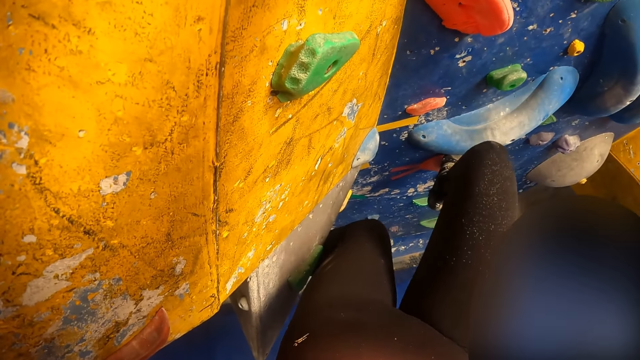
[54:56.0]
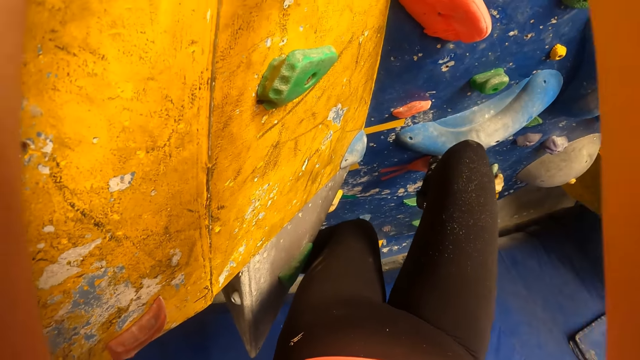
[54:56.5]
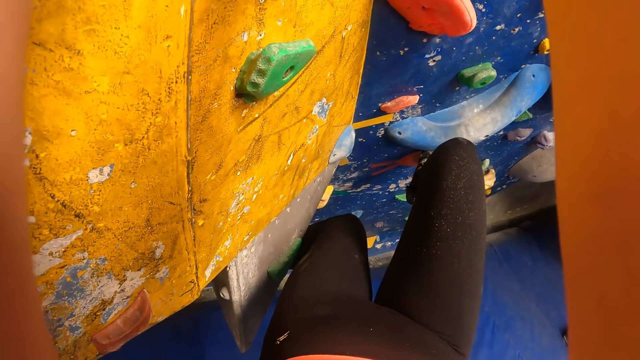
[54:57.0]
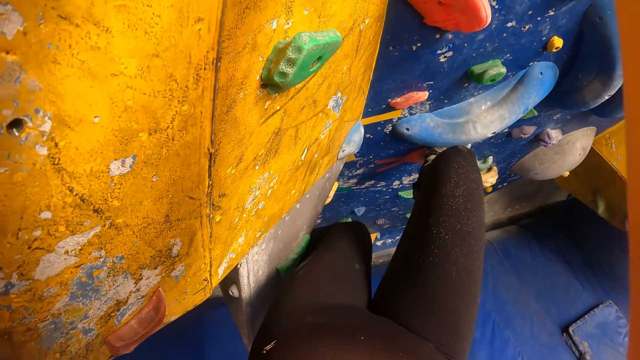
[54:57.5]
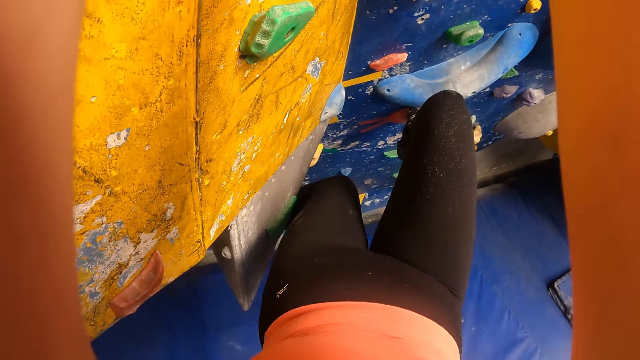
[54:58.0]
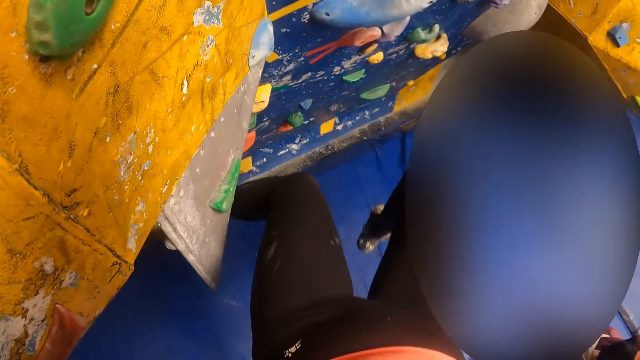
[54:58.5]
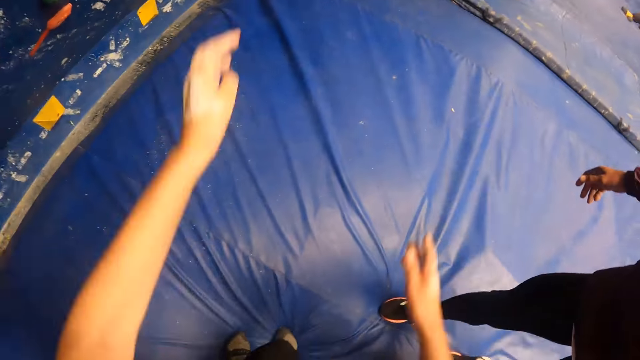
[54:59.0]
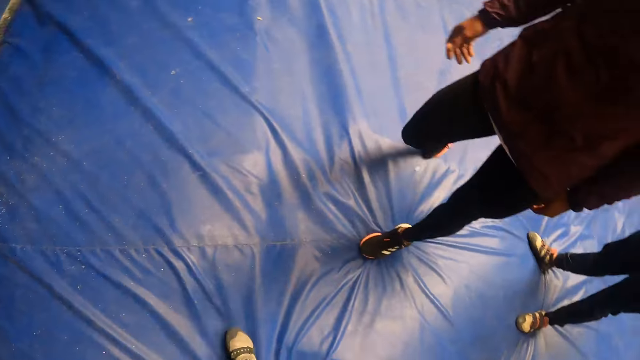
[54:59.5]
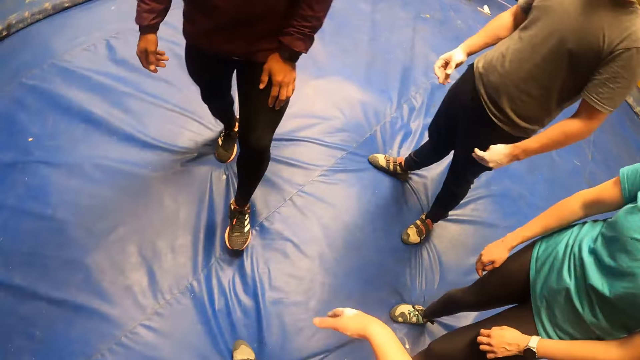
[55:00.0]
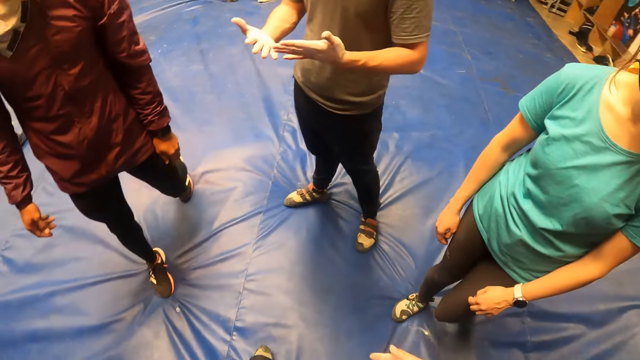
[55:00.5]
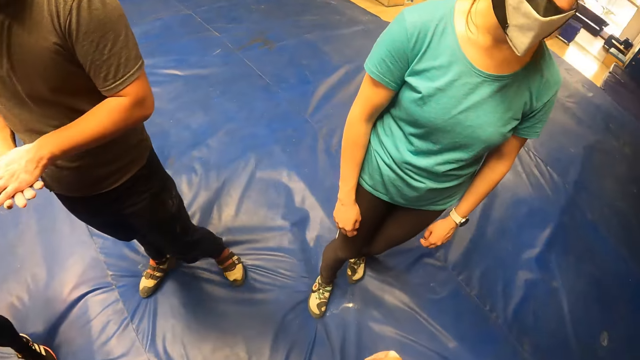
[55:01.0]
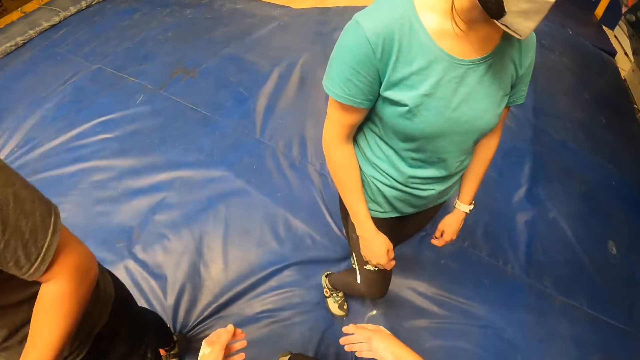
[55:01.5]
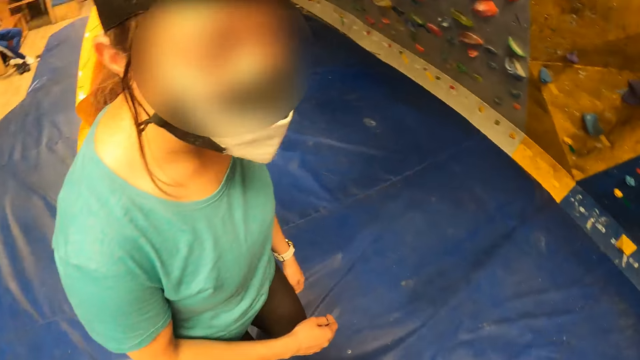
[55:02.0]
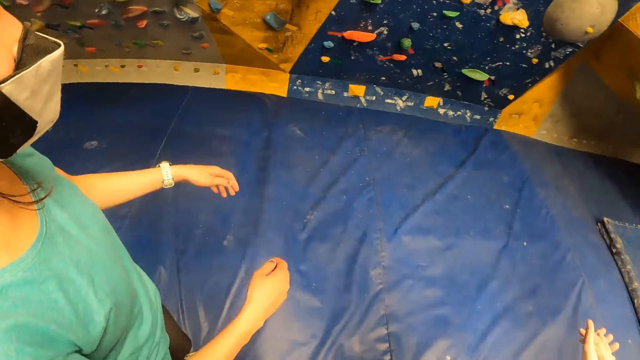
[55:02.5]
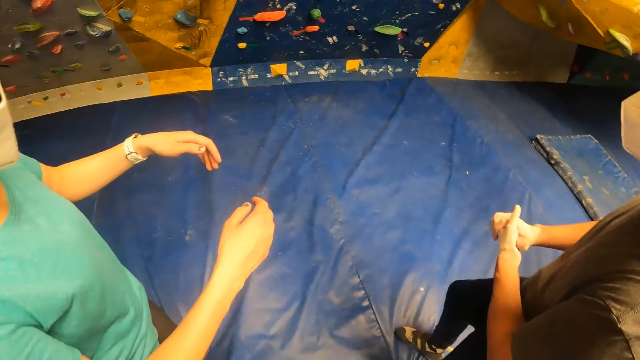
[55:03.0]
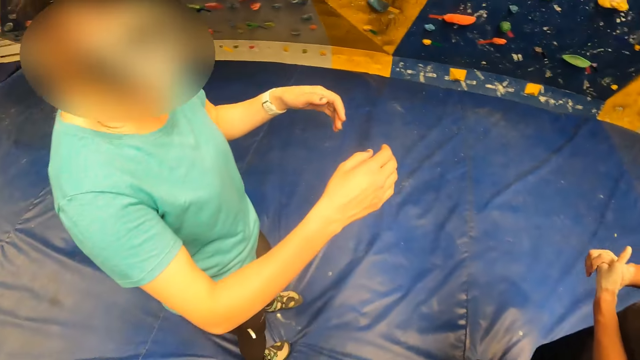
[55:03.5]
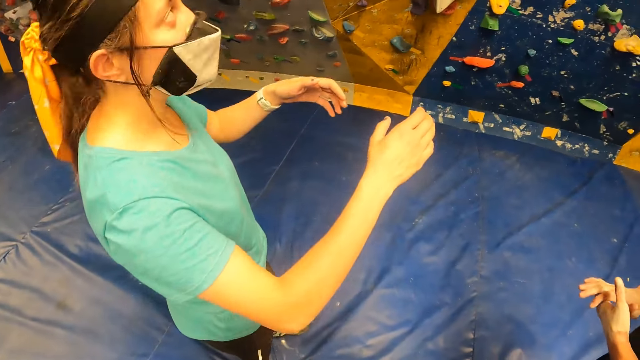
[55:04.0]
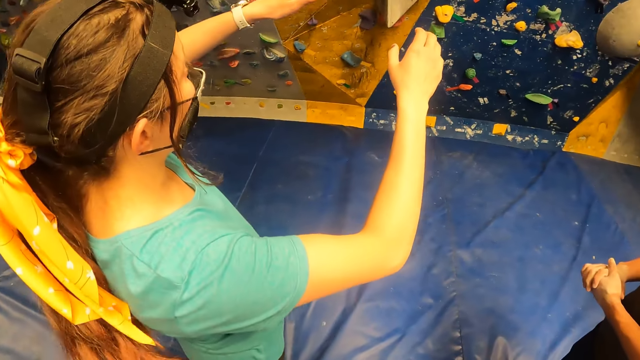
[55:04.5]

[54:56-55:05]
The camera wearer jumps on a foam on the floor from the bouldering wall. She gestures with both hands. The man checks his hands. The woman gestures with both hands.

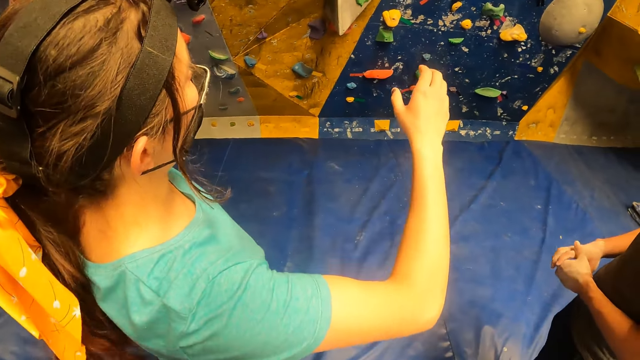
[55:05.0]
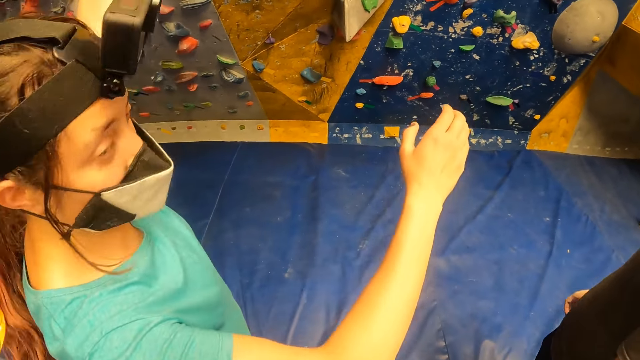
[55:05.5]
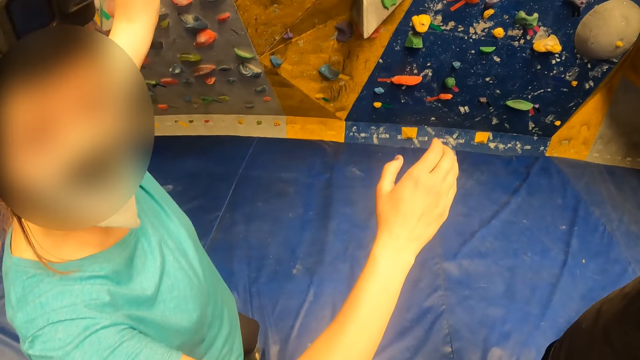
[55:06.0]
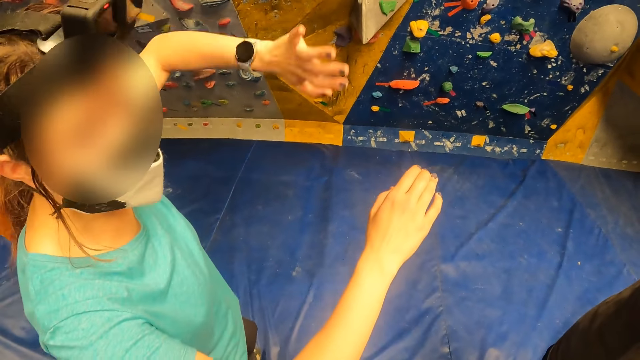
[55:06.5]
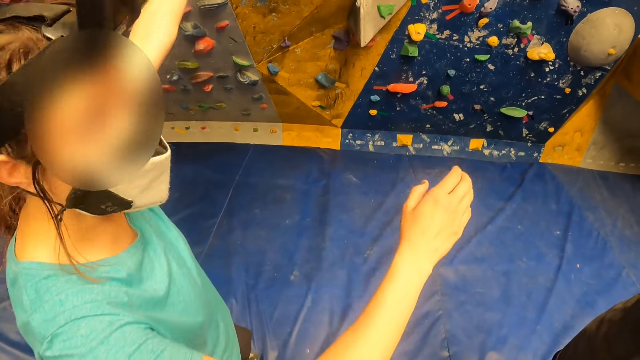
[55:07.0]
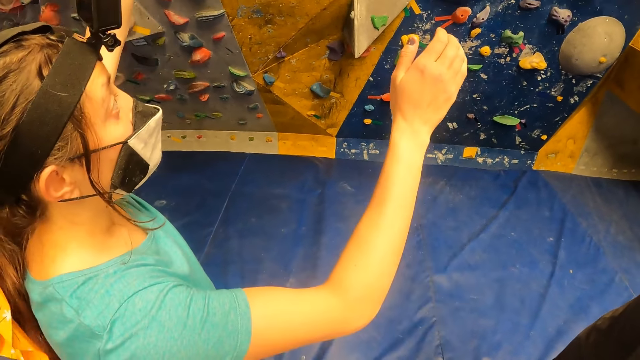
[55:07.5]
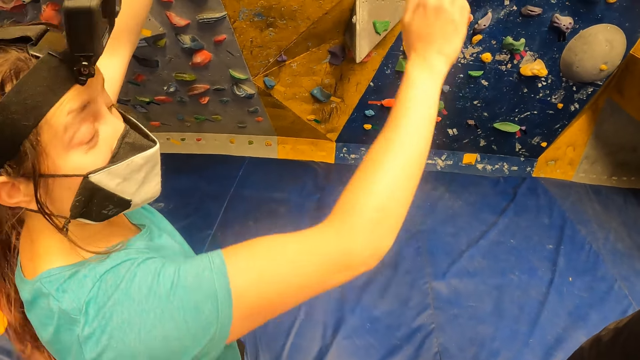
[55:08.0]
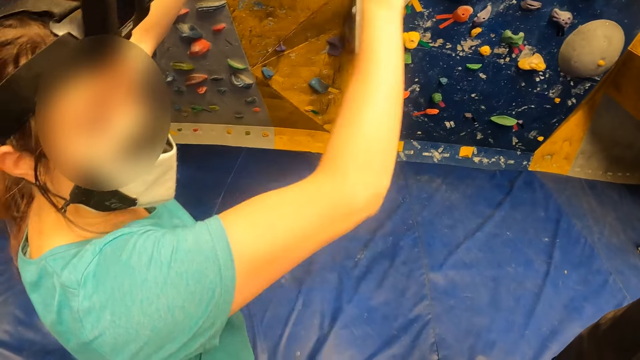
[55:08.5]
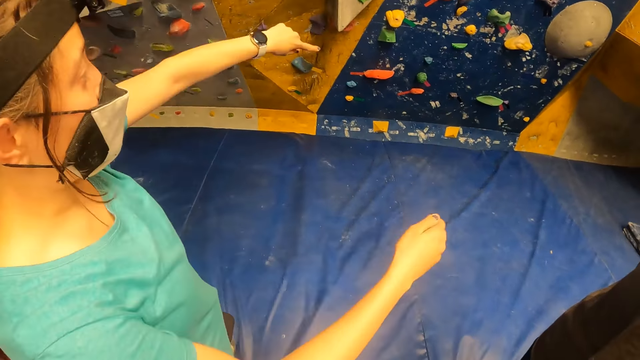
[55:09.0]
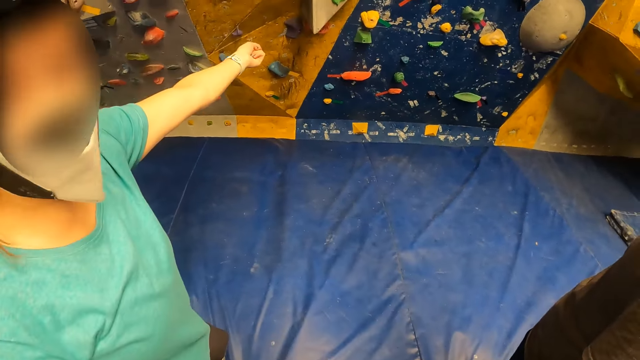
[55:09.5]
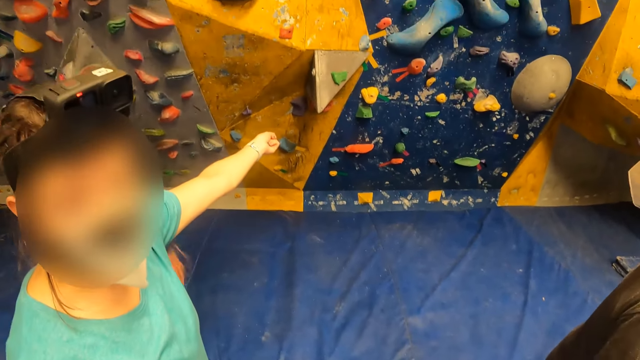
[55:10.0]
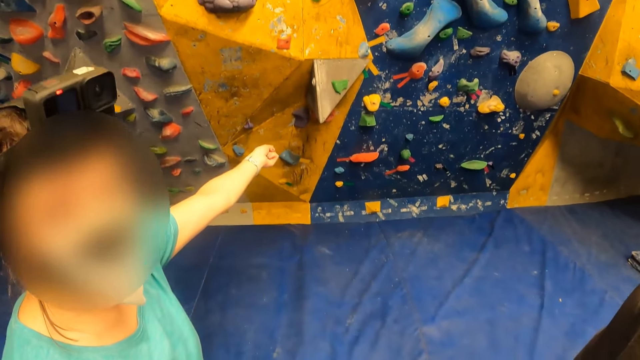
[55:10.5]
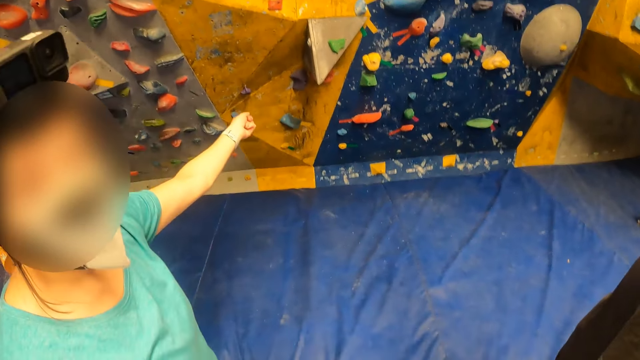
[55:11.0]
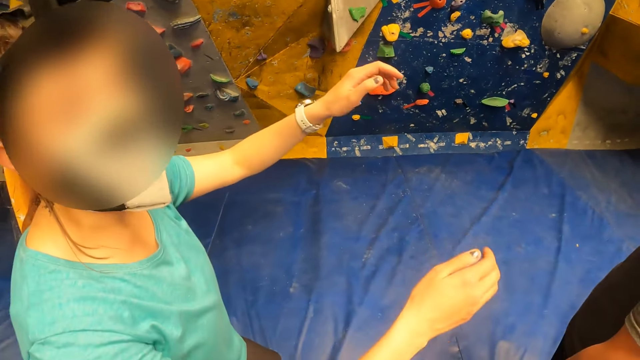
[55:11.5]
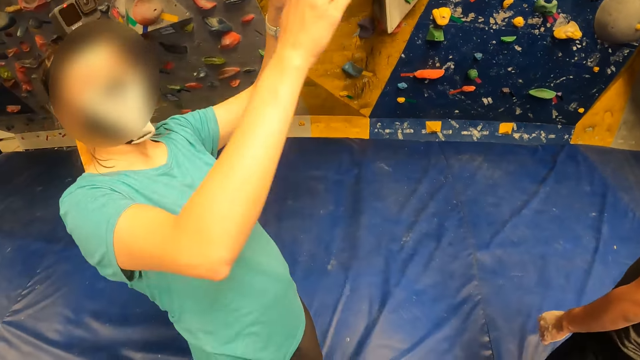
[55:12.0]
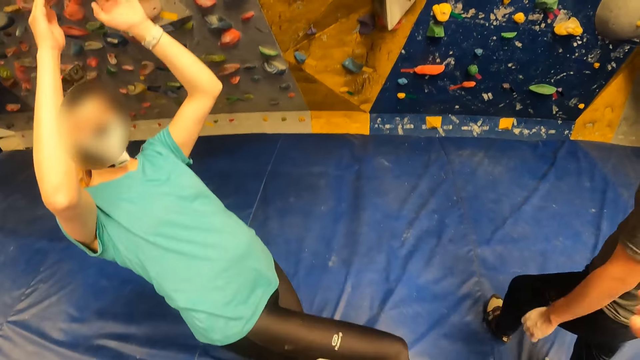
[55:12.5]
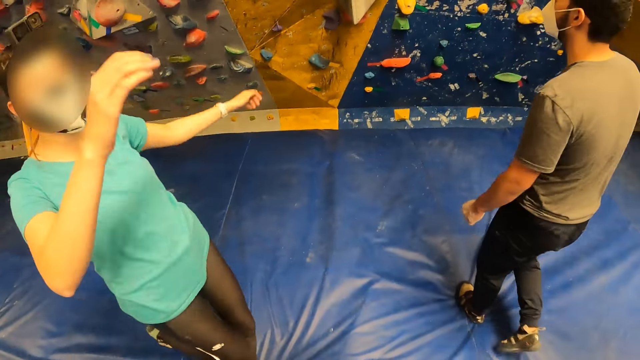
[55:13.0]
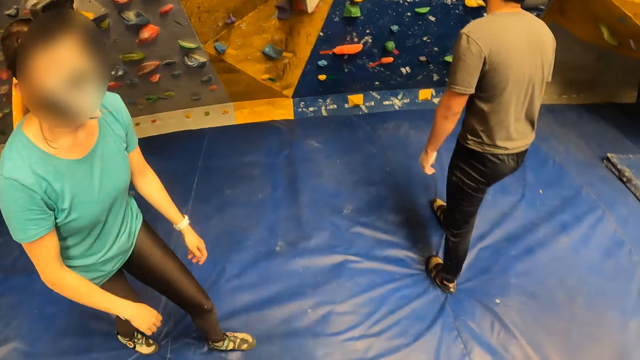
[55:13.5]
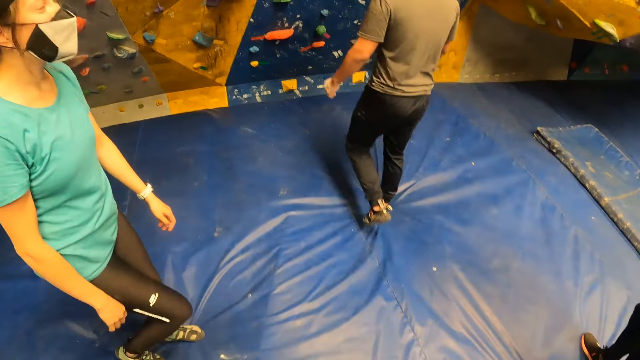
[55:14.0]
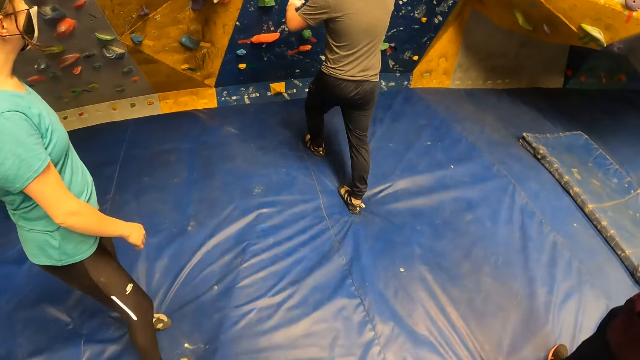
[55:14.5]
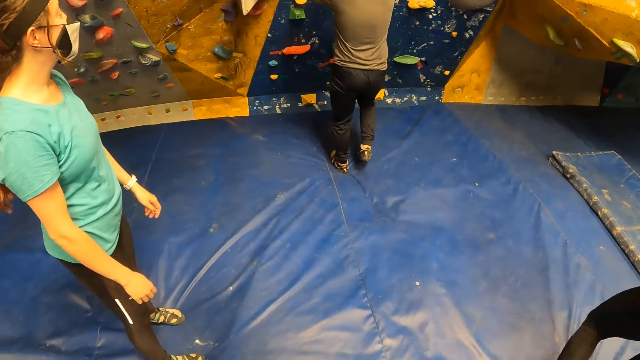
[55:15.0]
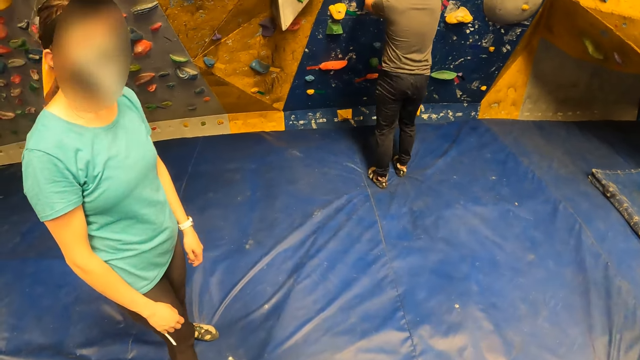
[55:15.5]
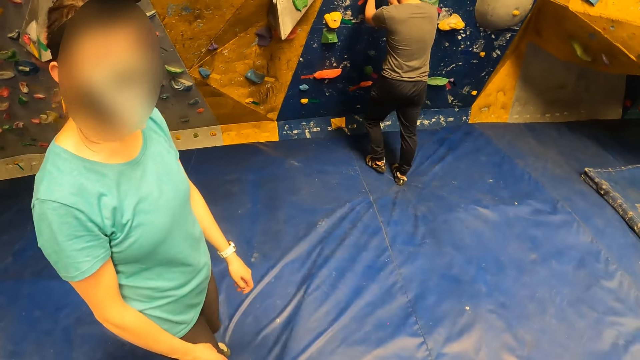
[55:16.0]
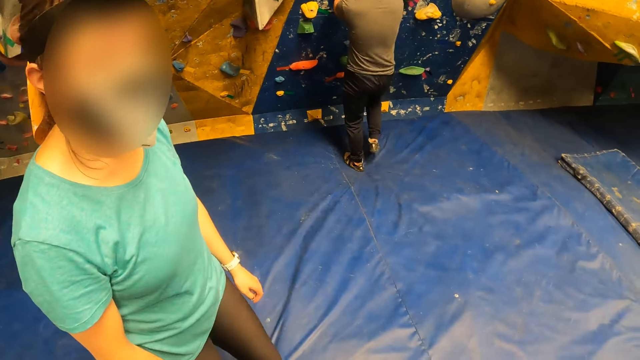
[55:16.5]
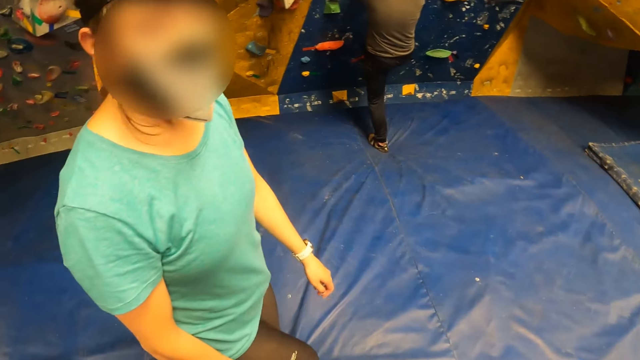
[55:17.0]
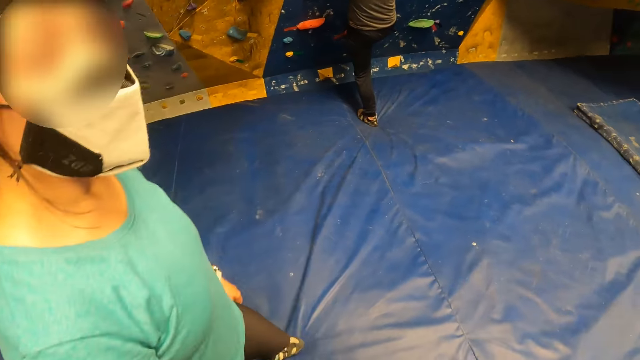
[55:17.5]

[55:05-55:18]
The woman interacts with the camera wearer. The woman moves her hands. The woman points her right hand at the bouldering wall. The camera wearer raises her right hand towards her face. The woman gestures with both hands and body. The man moves closer to the rock wall. The man climbs up the bouldering wall with both hands.
